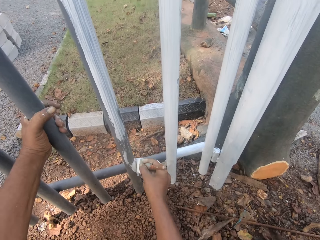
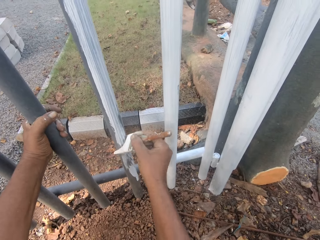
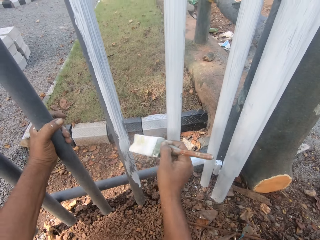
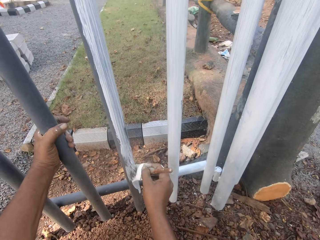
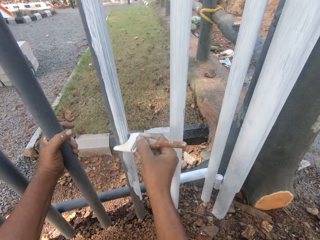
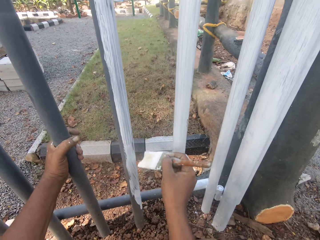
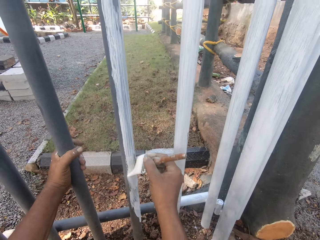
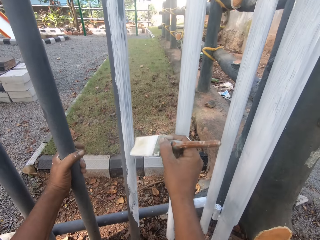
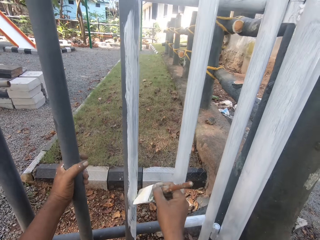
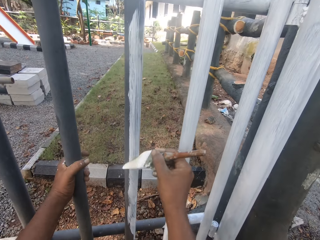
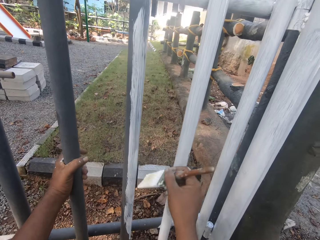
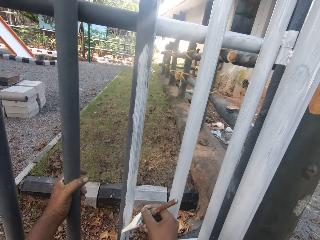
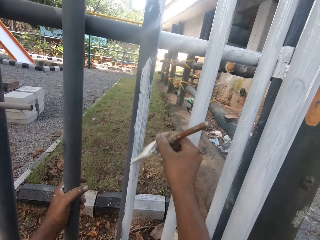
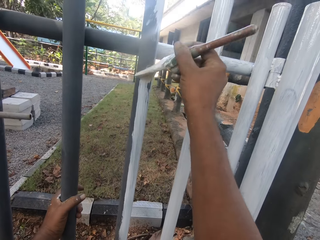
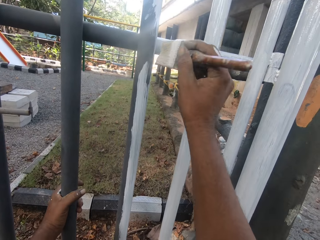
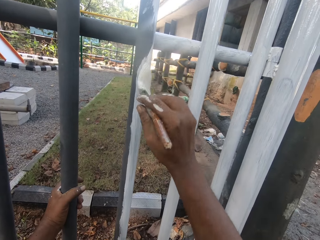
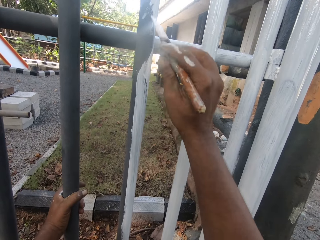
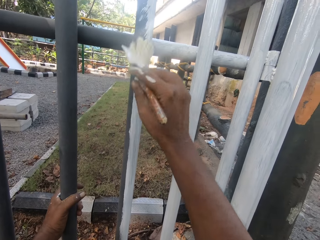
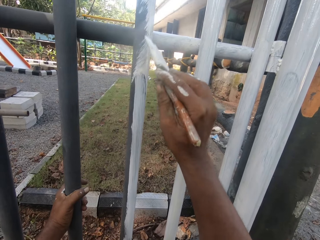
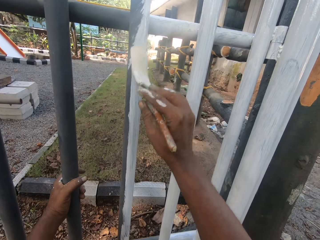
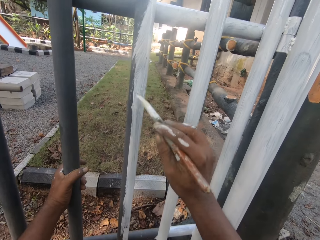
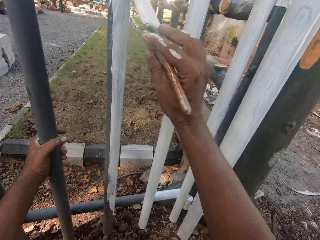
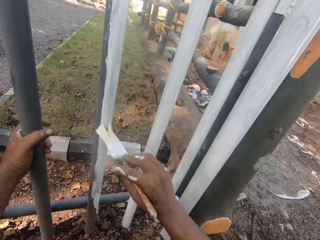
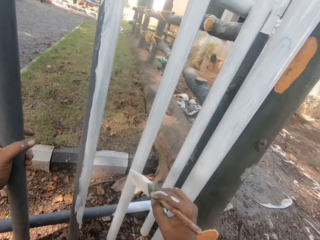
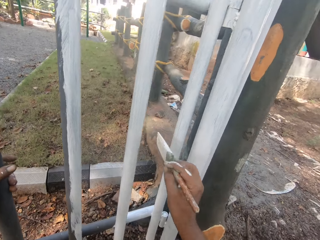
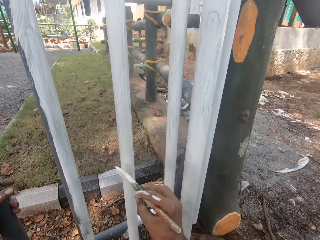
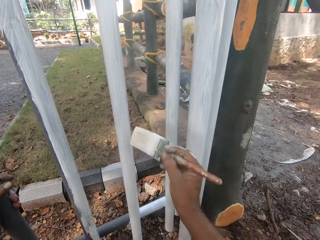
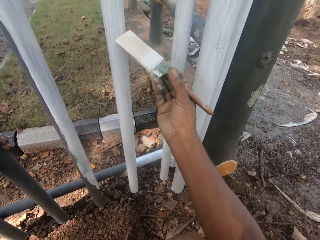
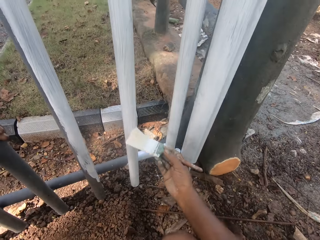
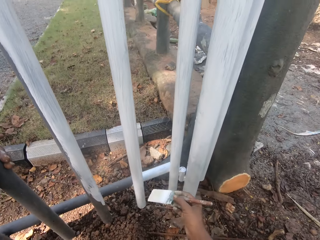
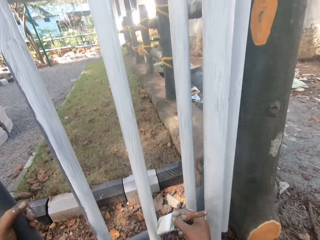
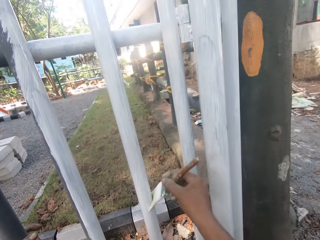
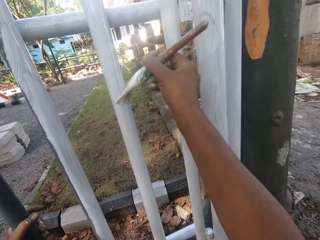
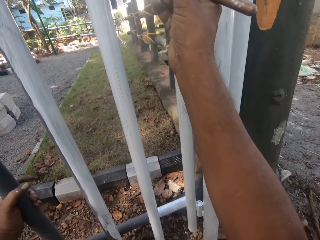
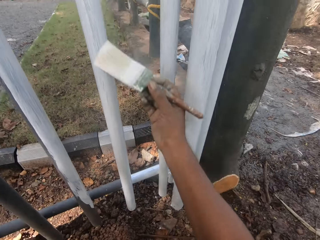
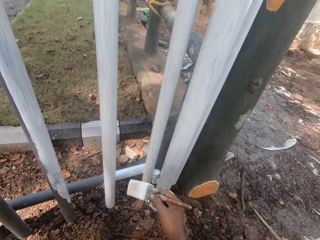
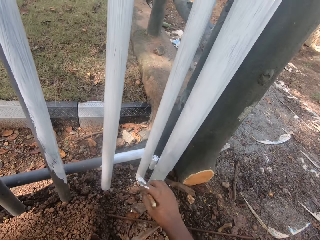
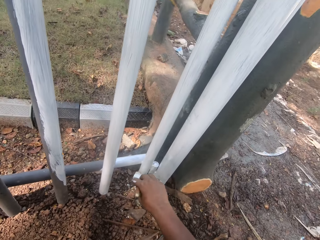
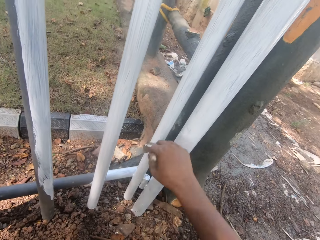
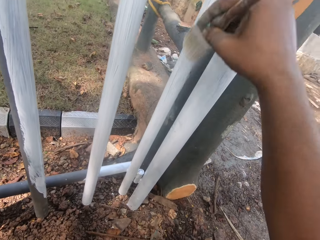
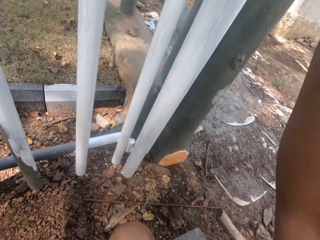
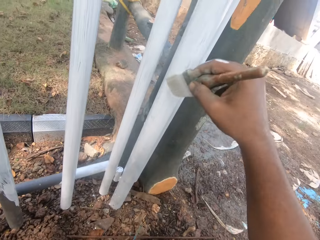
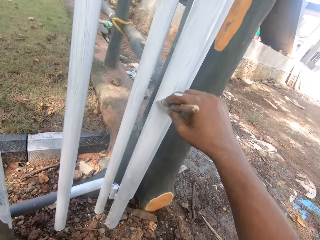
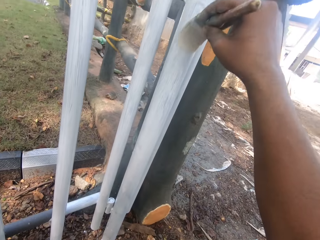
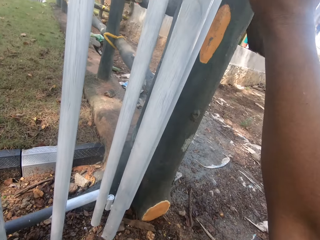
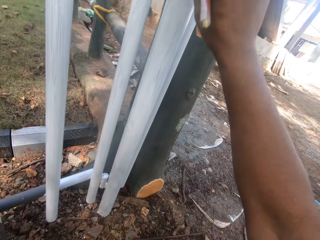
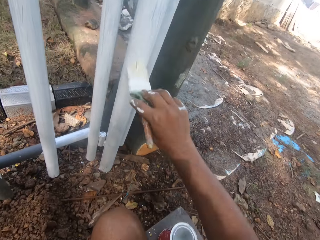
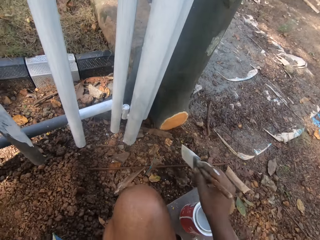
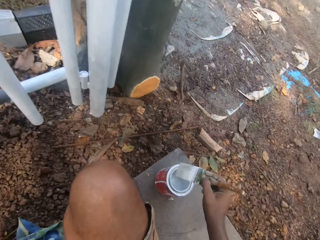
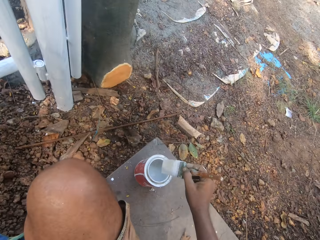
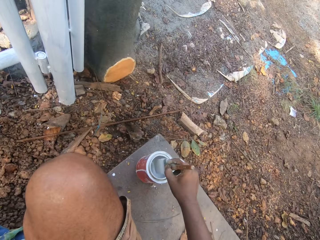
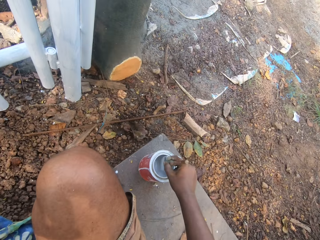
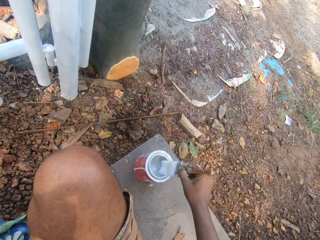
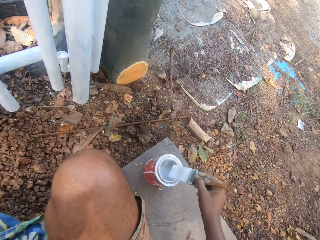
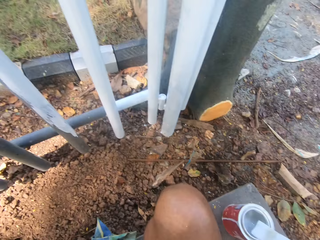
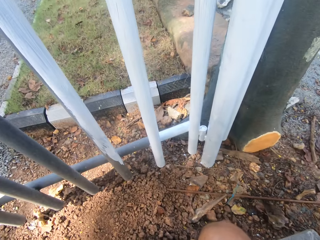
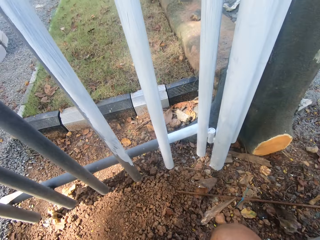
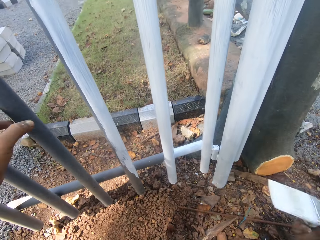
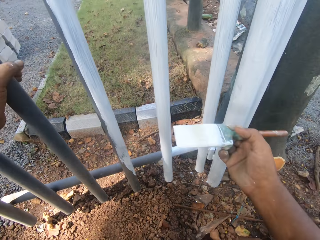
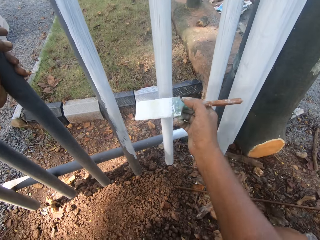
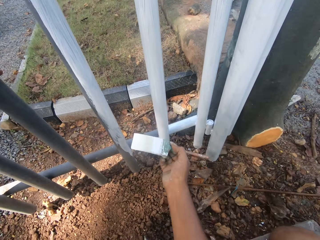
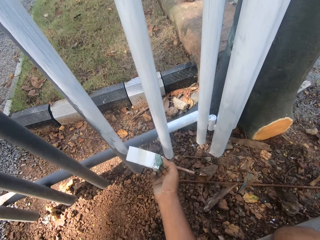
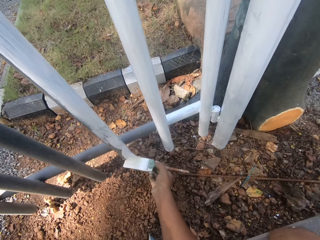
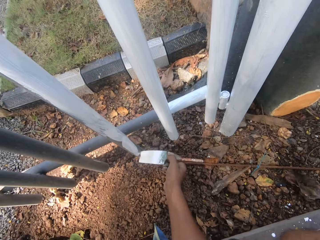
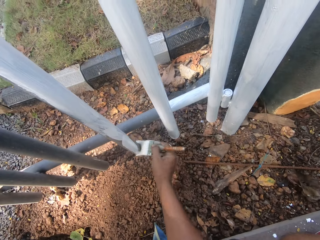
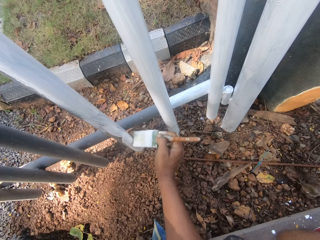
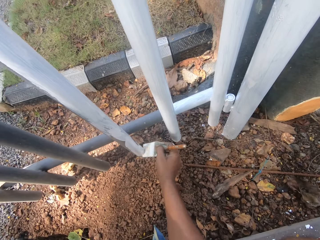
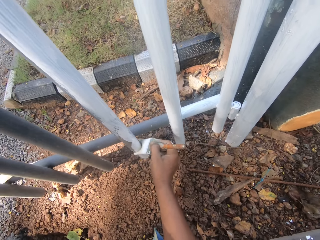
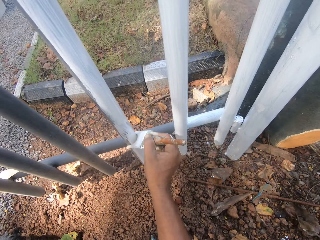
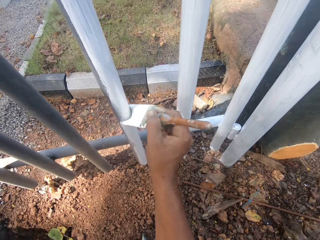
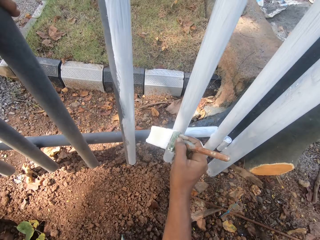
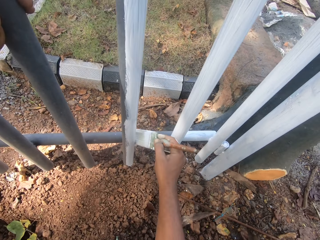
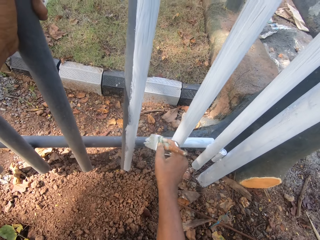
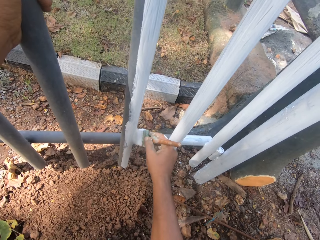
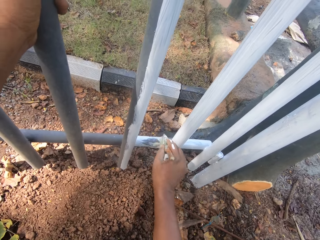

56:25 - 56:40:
The camera wearer dips the paint brush in the paint can. They paint the metal rail.

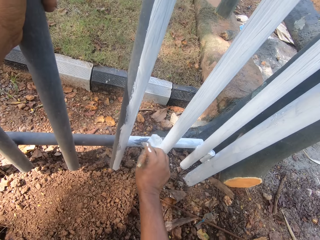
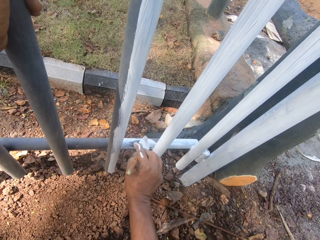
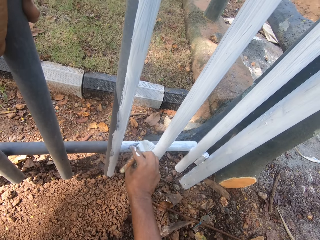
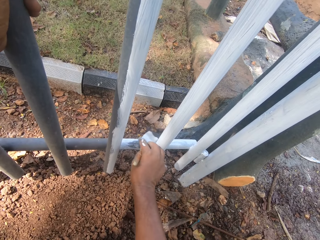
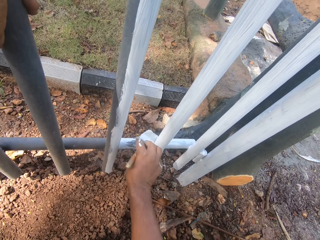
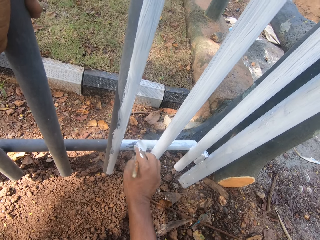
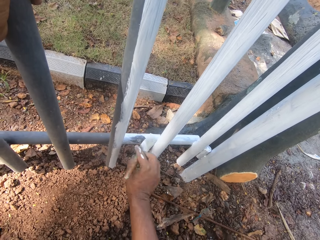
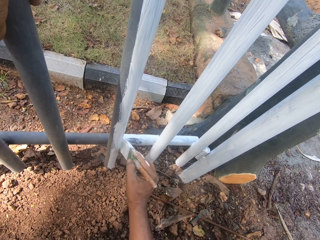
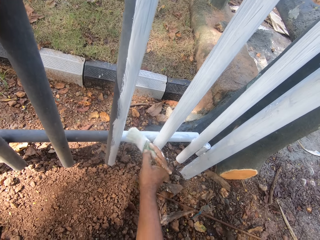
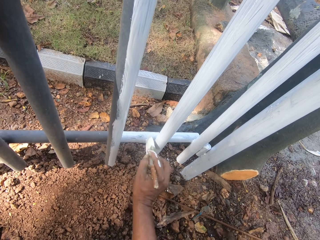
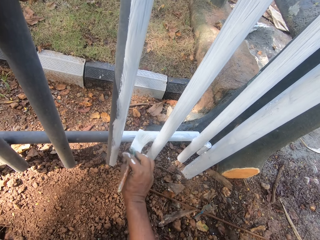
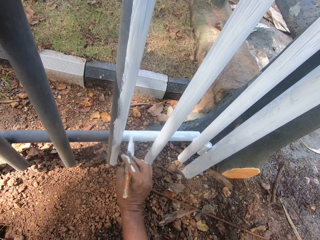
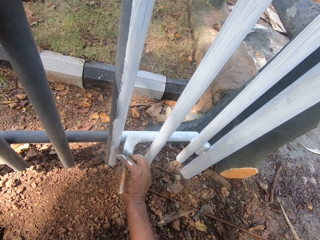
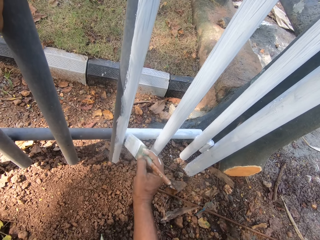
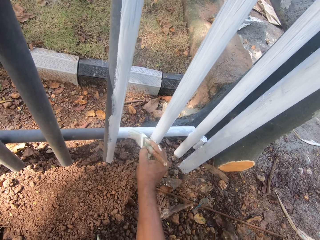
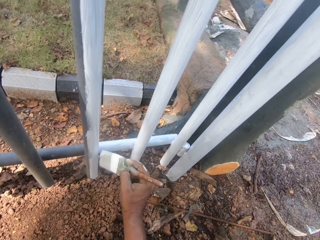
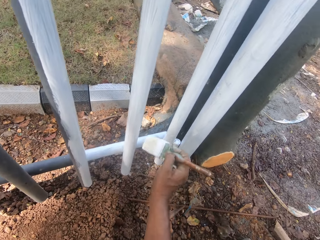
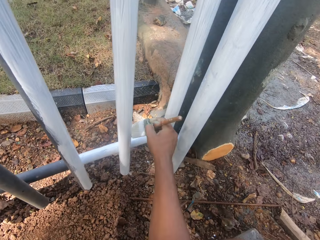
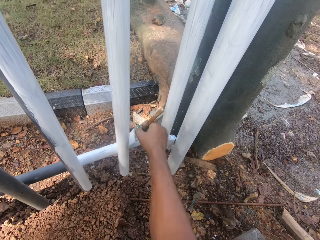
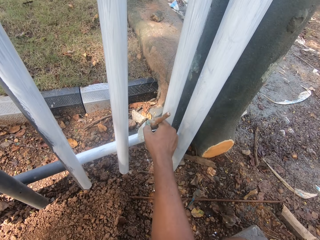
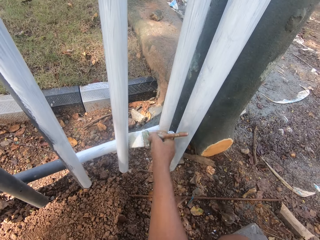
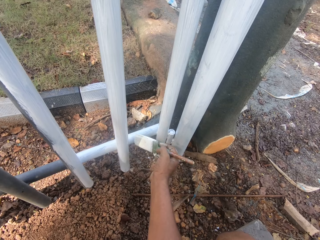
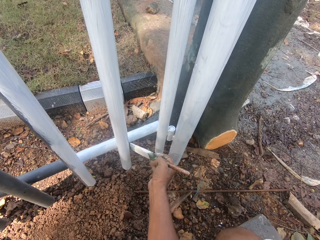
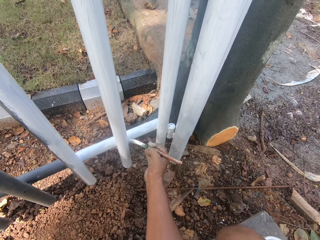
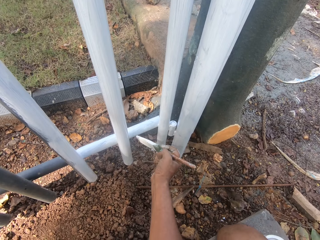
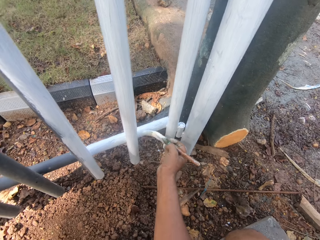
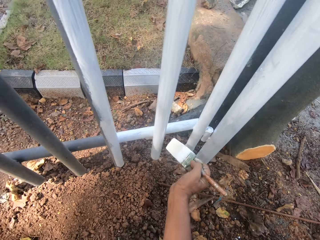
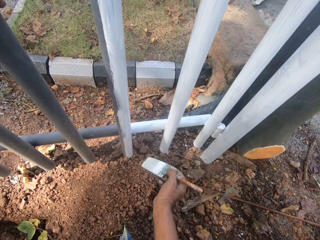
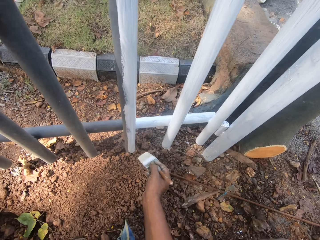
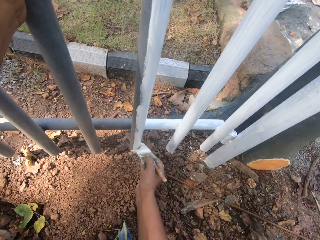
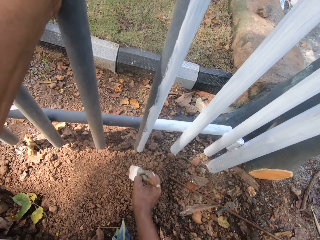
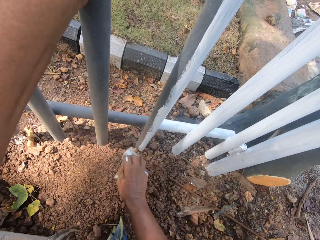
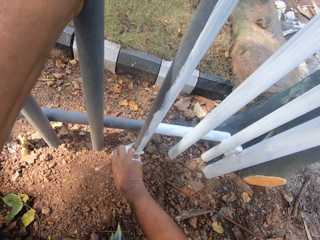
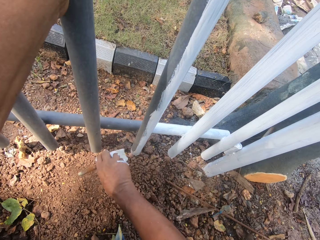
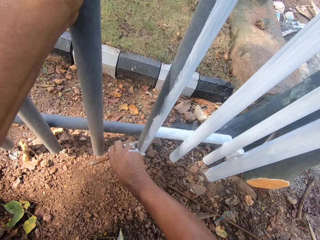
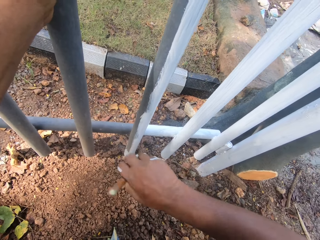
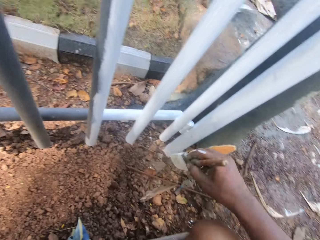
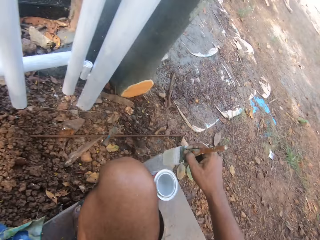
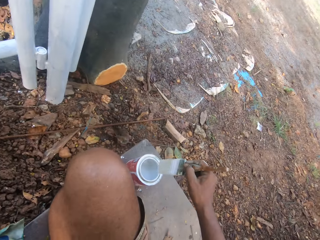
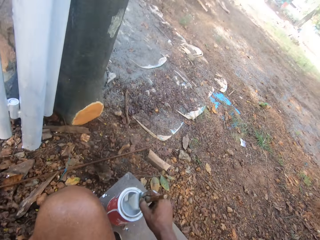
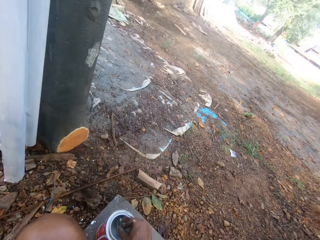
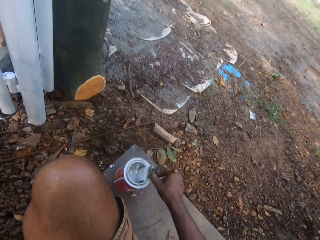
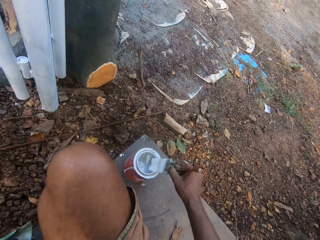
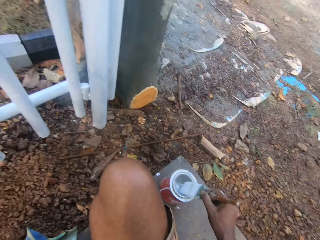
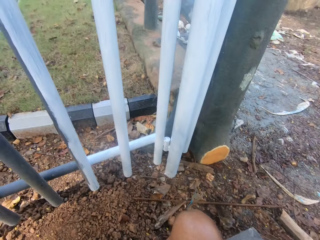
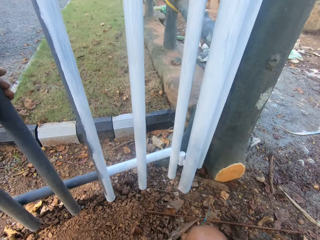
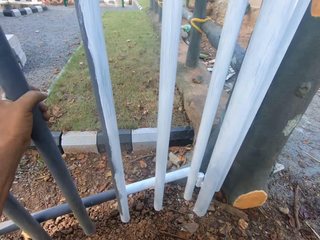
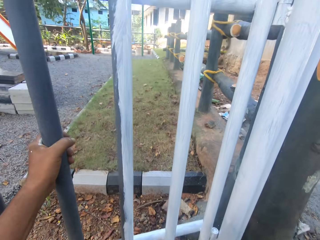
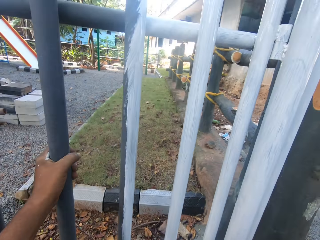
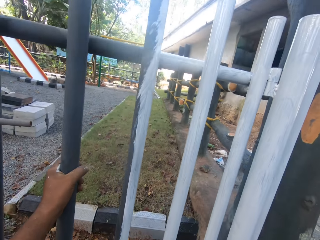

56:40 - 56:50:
The camera wearer dips the paint brush in the paint can. They paint the gate.
